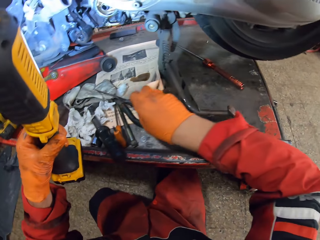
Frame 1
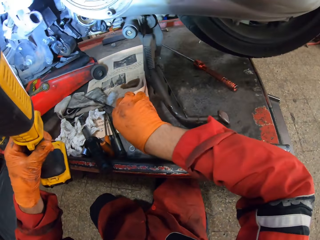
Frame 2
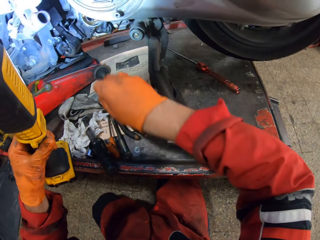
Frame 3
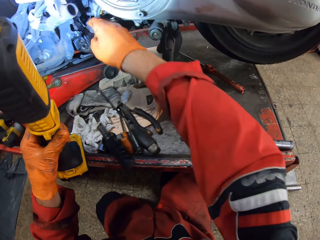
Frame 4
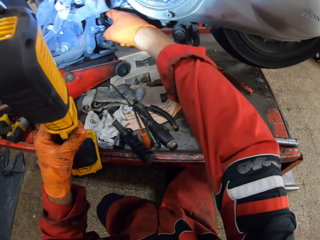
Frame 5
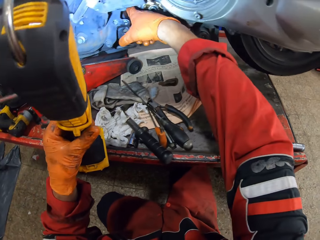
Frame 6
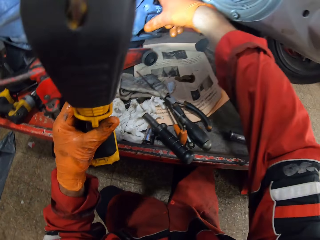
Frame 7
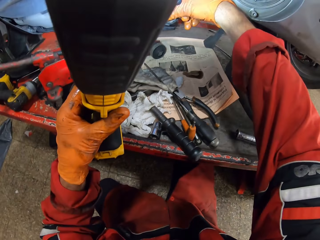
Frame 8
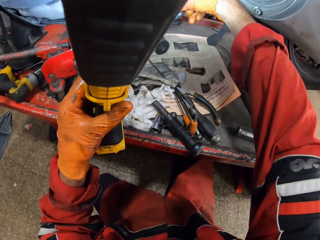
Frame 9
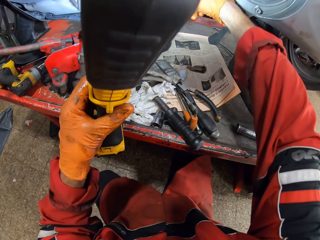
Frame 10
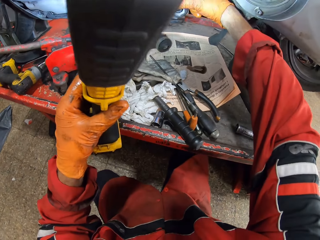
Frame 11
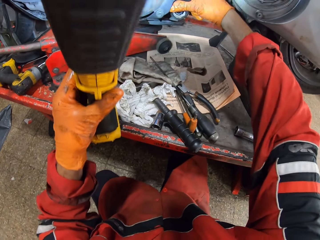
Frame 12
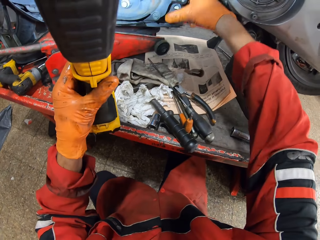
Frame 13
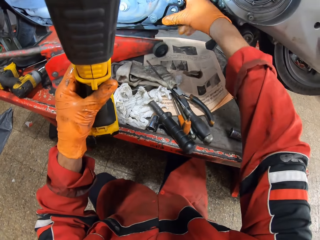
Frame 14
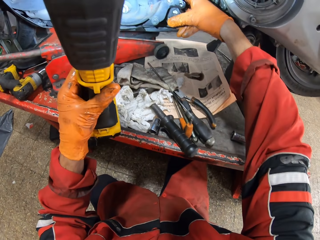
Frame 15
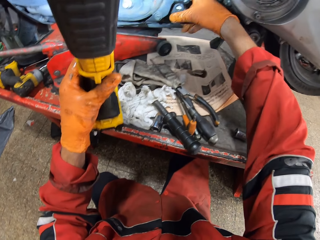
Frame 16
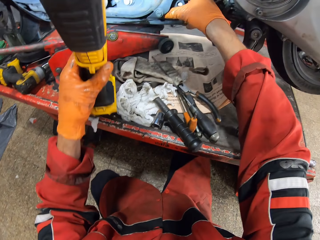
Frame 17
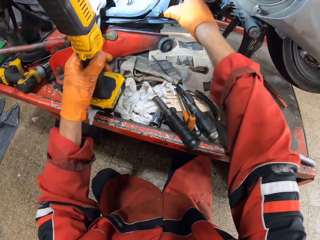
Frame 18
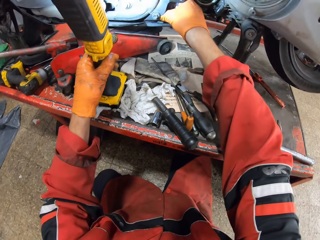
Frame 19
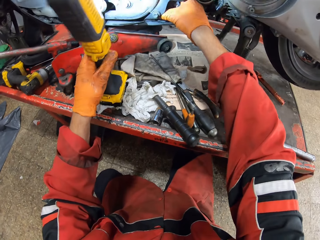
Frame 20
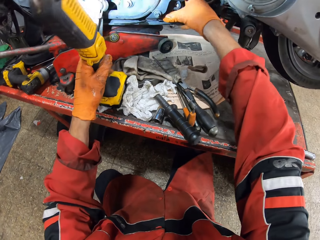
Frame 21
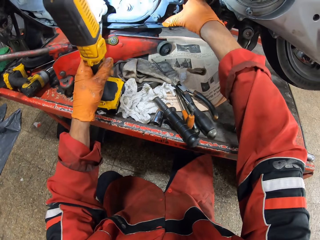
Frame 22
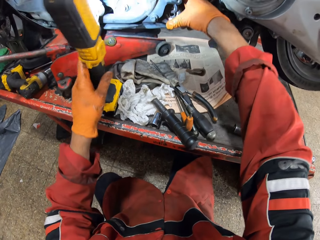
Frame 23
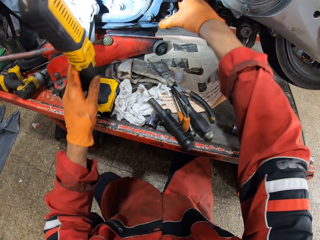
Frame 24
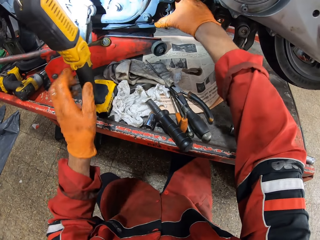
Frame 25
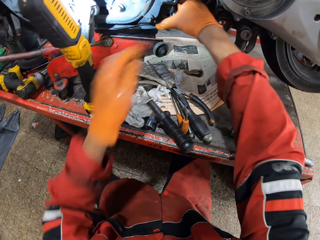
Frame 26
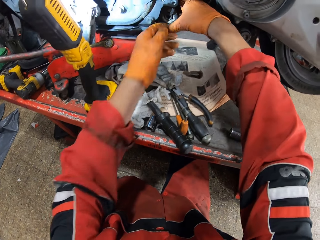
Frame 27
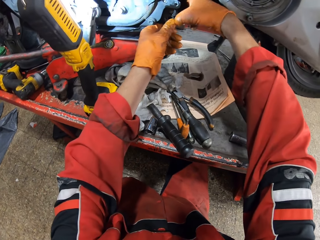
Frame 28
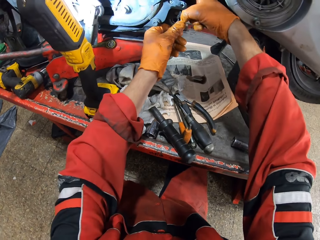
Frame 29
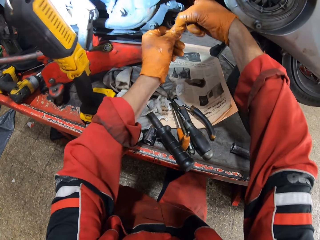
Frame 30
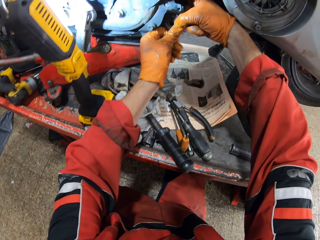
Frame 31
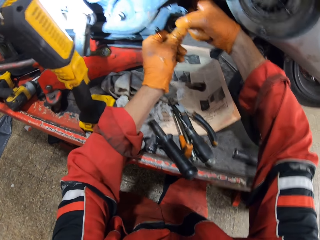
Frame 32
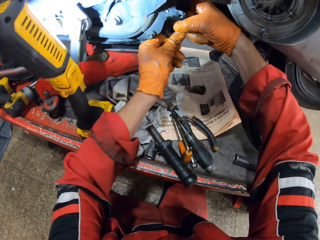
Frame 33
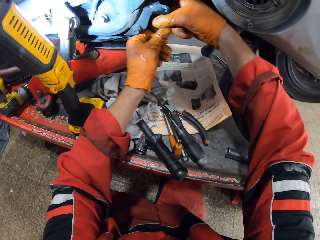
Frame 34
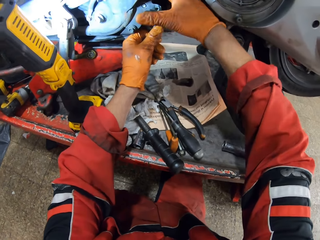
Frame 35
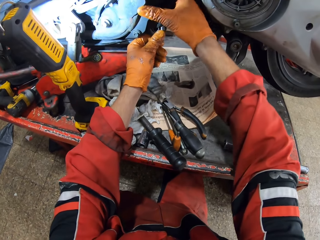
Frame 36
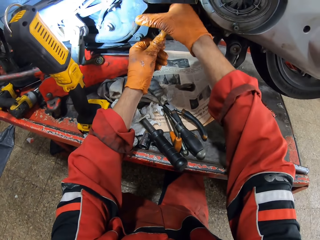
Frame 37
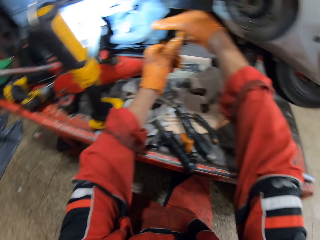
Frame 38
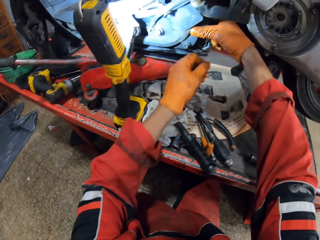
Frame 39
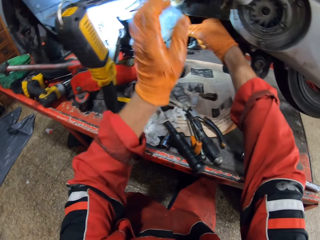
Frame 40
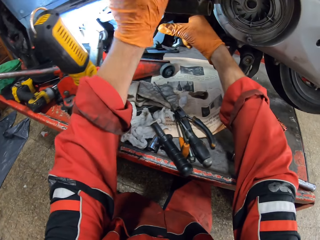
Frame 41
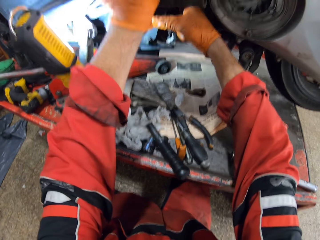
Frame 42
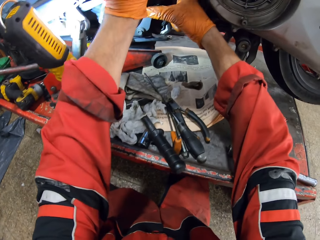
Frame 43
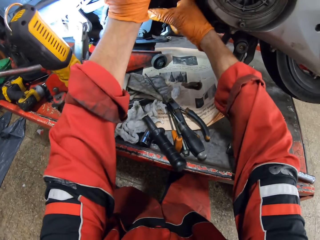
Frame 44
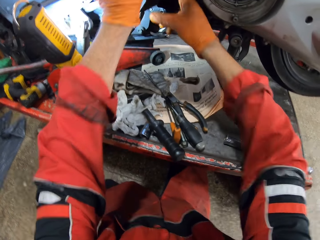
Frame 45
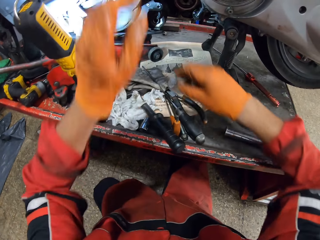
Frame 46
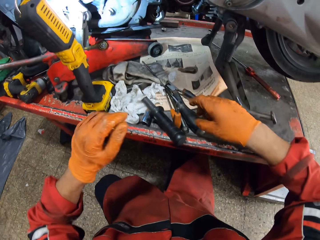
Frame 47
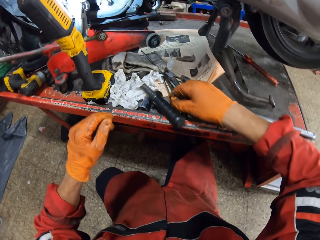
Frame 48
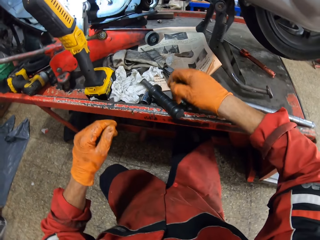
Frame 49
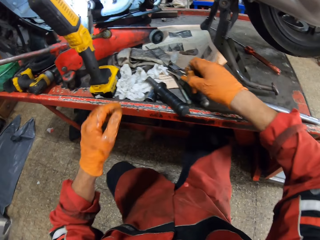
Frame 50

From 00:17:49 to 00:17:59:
The camera wearer drops the long screwdriver on the workbench. He fixes the bolt with his hand. He puts his right hand in a hole in the motorcycle. He drops the lamp on the workbench. He fixes the bolt with his hands. He adjusts a part of the motorcycle with both hands.

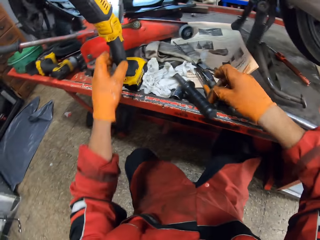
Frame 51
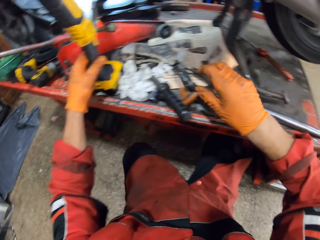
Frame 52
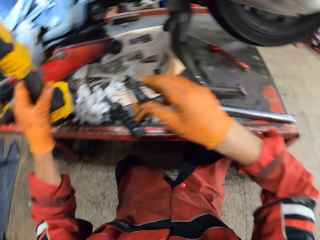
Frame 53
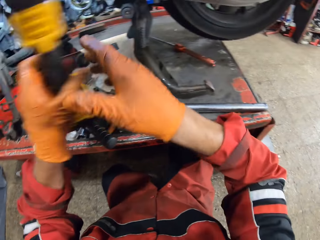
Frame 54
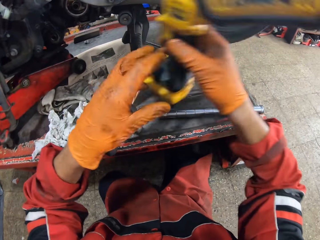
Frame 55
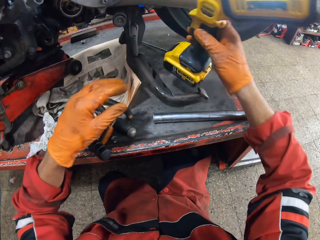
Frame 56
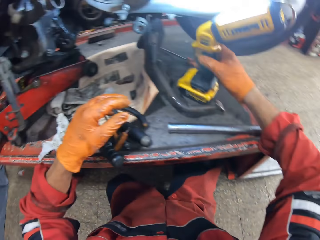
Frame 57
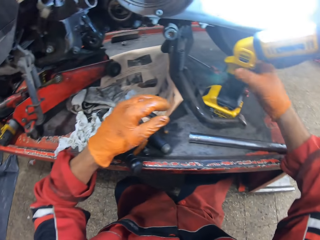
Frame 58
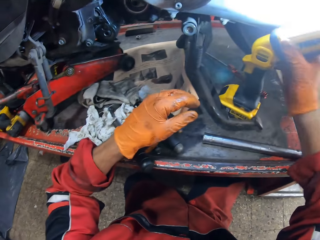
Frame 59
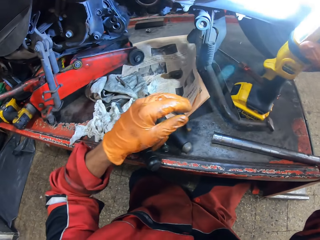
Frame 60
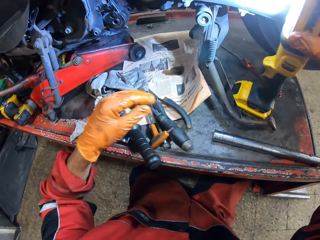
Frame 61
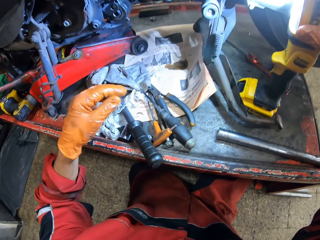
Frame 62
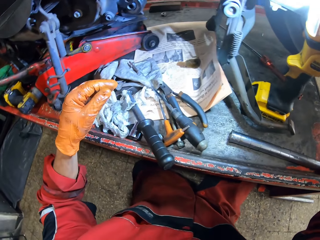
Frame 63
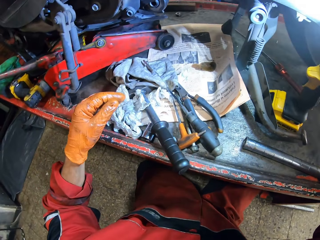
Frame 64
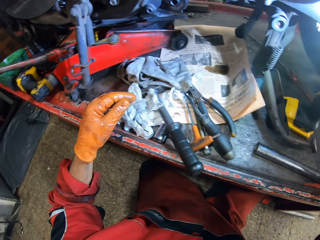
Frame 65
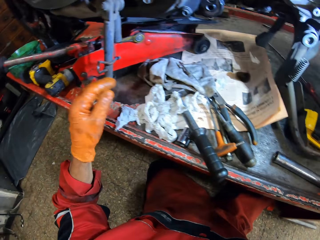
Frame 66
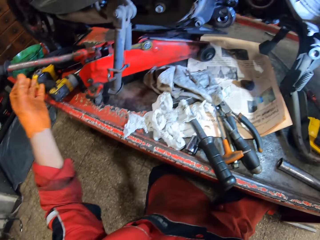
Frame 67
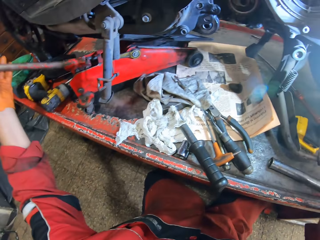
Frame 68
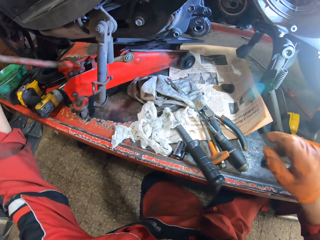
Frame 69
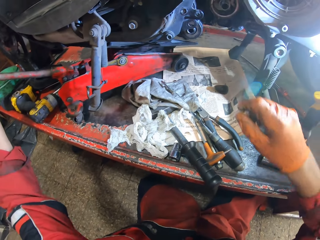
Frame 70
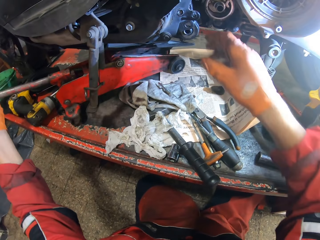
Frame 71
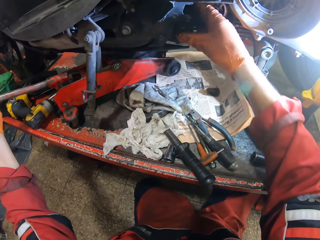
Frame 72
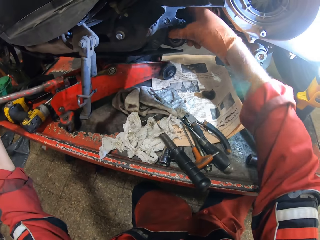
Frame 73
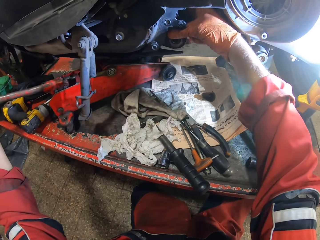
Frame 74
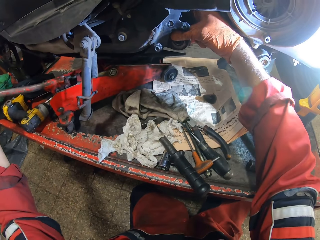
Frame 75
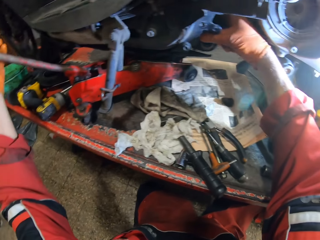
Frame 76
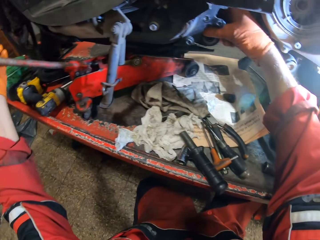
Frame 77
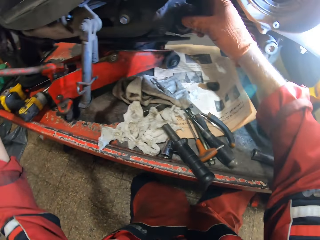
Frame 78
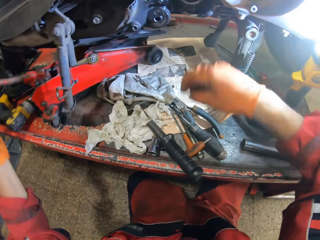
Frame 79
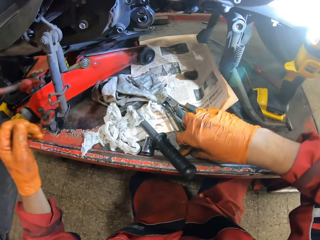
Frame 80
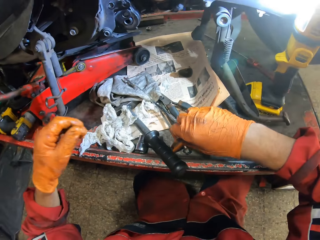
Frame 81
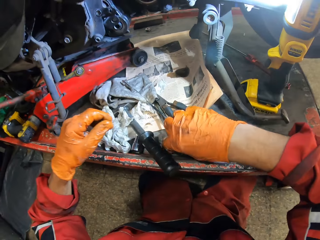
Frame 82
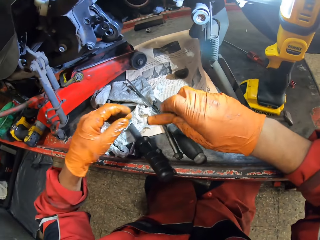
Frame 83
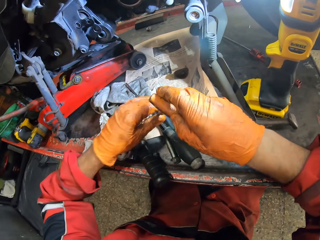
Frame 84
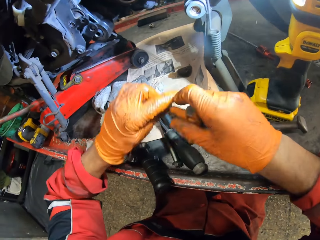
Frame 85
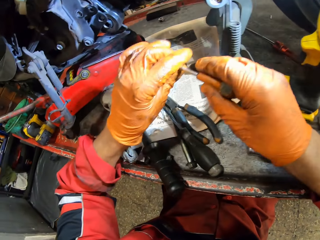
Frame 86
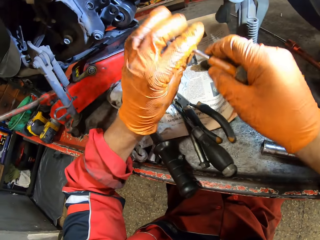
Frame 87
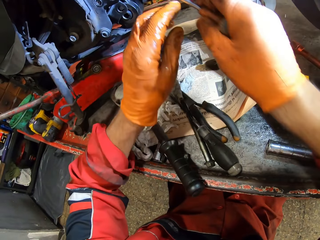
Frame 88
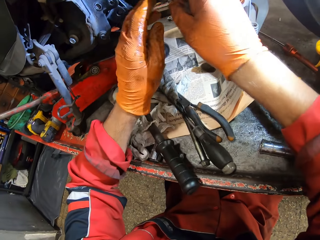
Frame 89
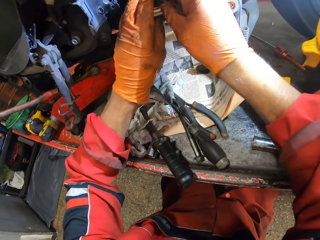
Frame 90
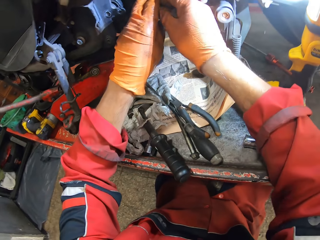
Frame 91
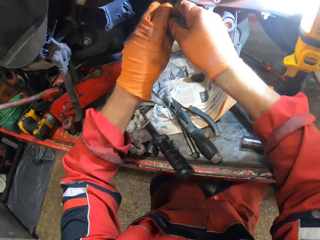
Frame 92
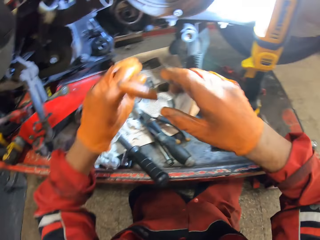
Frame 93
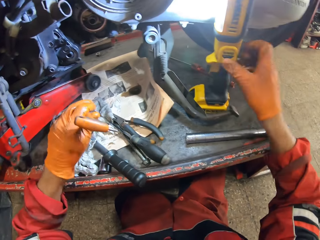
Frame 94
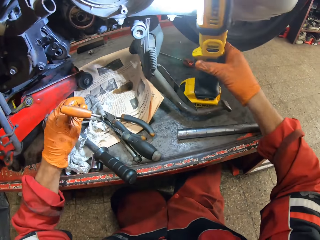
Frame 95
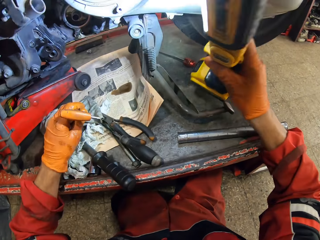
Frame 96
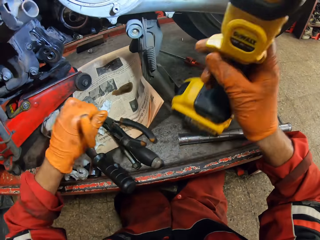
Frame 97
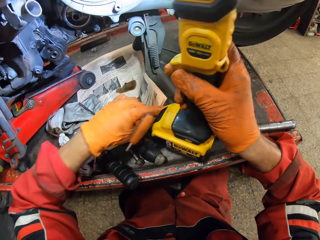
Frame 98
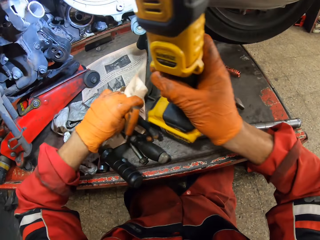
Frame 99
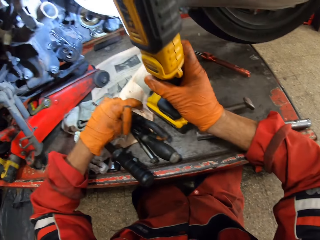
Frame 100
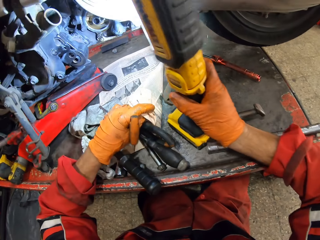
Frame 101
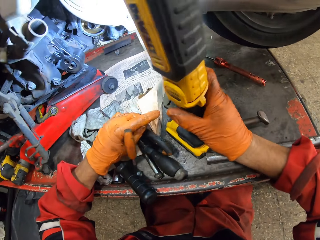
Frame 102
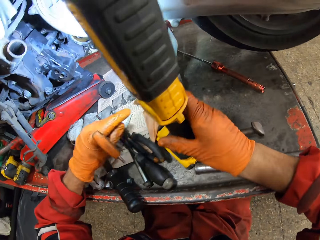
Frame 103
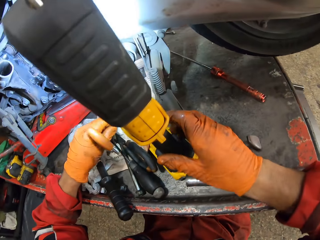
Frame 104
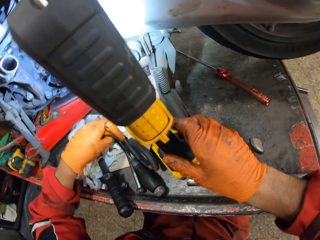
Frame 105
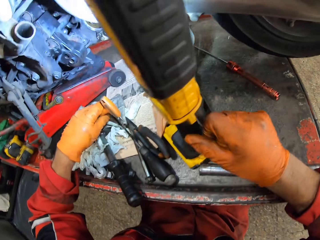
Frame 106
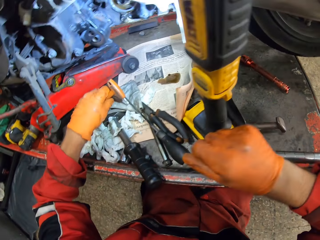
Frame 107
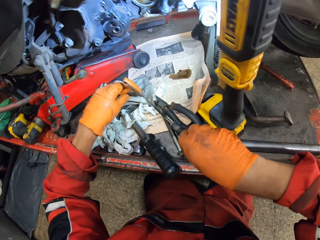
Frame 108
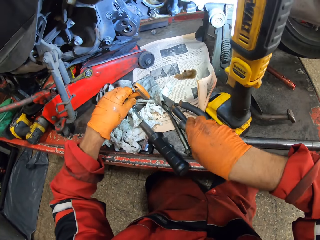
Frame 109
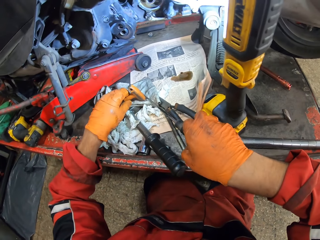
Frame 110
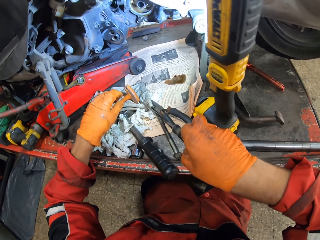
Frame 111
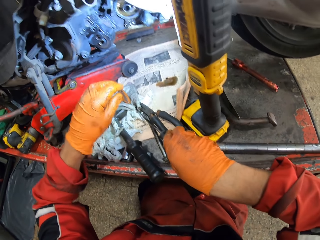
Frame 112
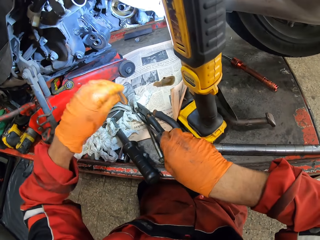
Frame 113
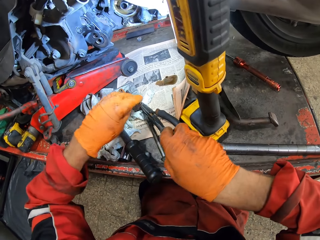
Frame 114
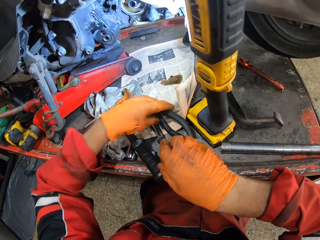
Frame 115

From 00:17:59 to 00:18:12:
The camera wearer touches the screwdriver. He passes the lamp to his right hand. He holds the torch with his left hand. He holds the torch with his right hand. He adjusts the lamp with his right hand. He puts the torch down. He adjusts the gear handle with his left hand. He holds the metal with his left hand. He holds a part of the motorcycle with his right hand. He picks up the T wrench from the workbench with his right hand. He holds the T wrench with both hands. He tightens the bolt. He moves the lamp with his right hand. He holds the torch. He puts the torch down.
